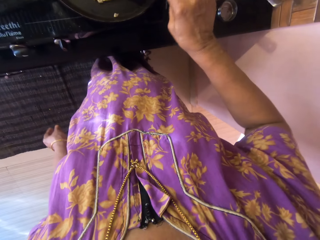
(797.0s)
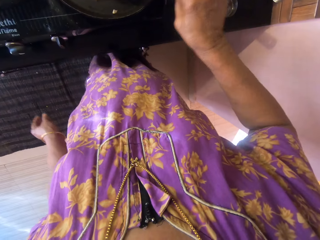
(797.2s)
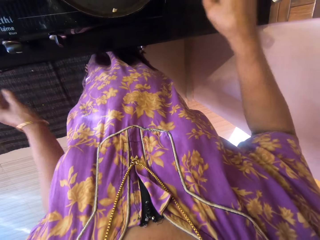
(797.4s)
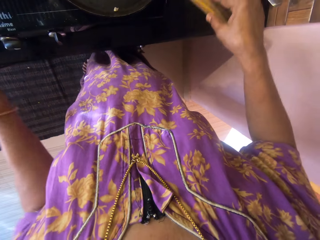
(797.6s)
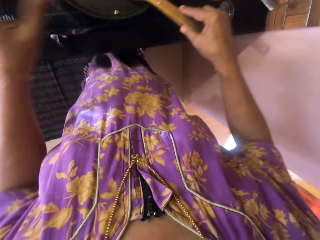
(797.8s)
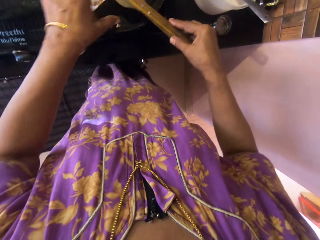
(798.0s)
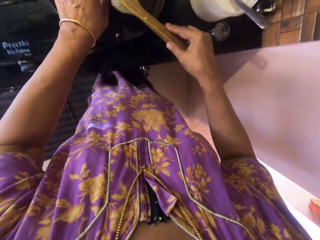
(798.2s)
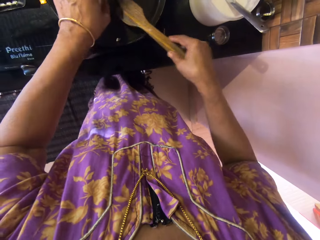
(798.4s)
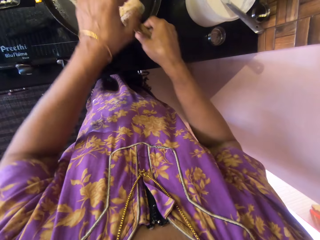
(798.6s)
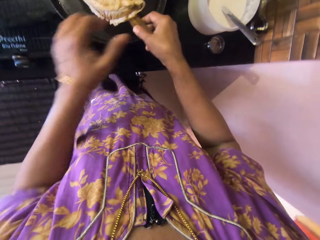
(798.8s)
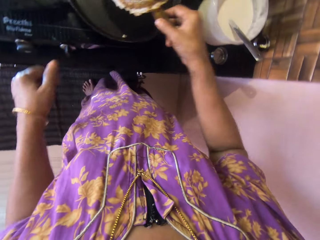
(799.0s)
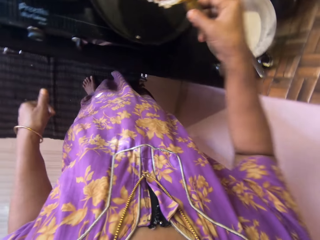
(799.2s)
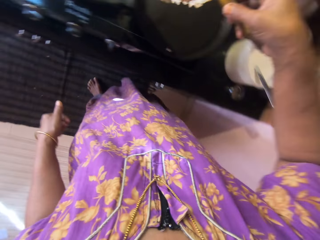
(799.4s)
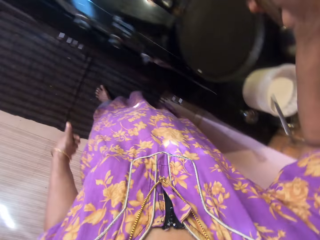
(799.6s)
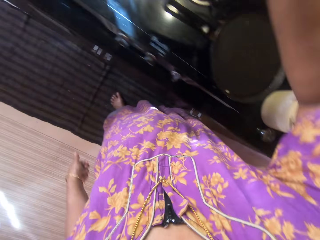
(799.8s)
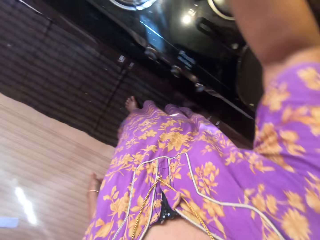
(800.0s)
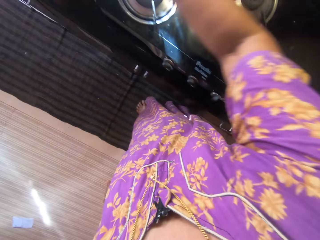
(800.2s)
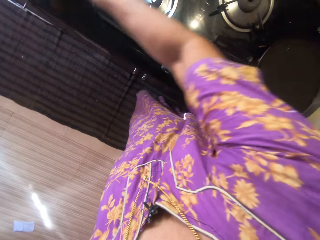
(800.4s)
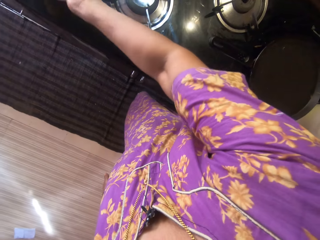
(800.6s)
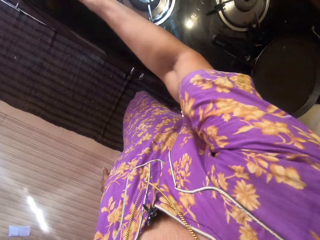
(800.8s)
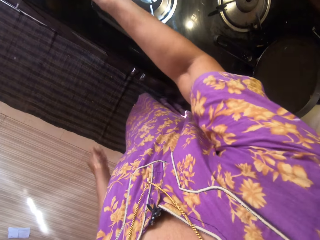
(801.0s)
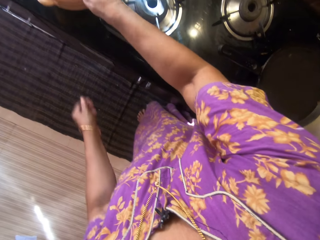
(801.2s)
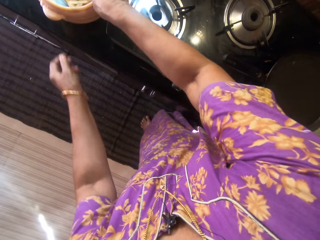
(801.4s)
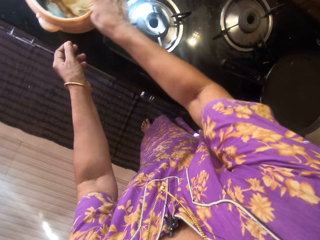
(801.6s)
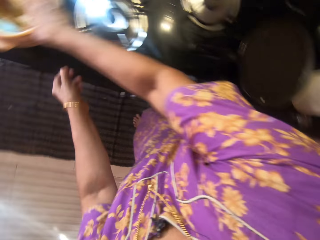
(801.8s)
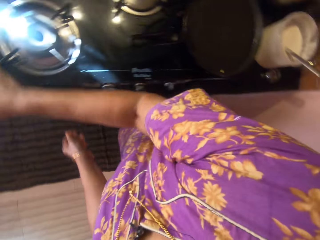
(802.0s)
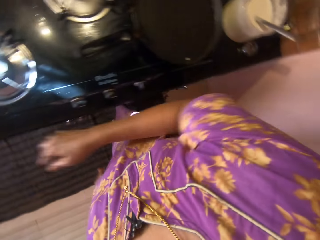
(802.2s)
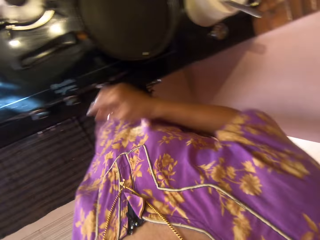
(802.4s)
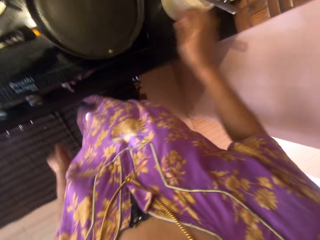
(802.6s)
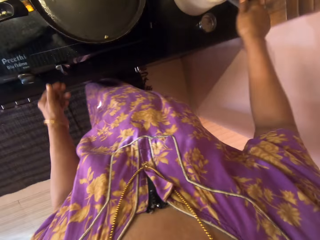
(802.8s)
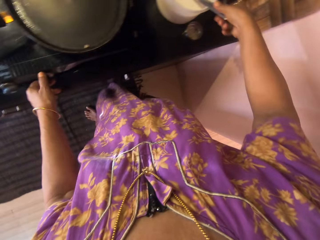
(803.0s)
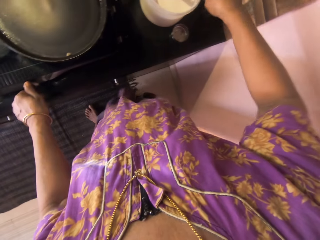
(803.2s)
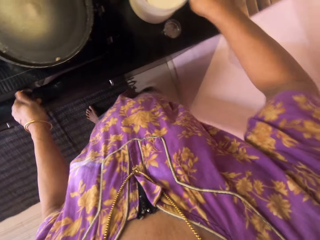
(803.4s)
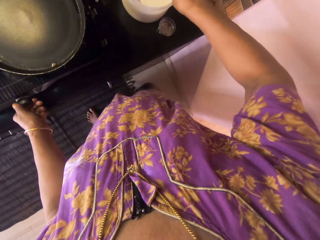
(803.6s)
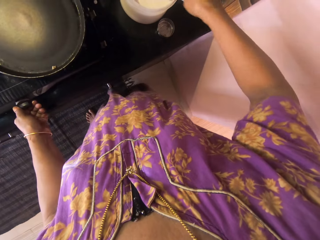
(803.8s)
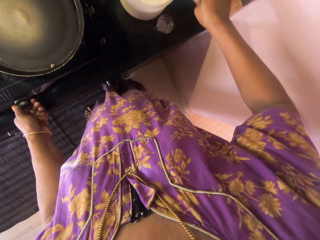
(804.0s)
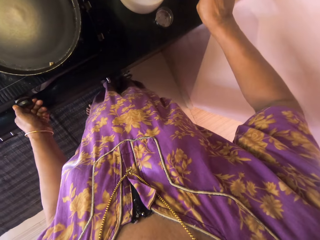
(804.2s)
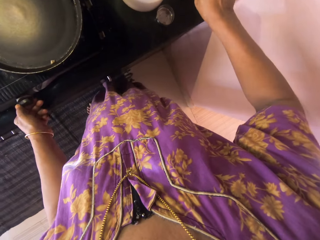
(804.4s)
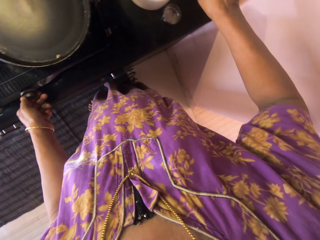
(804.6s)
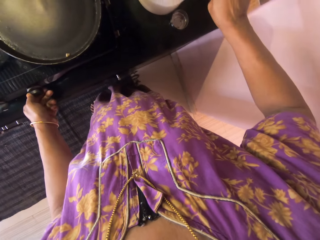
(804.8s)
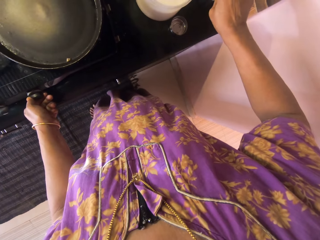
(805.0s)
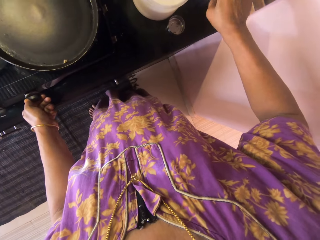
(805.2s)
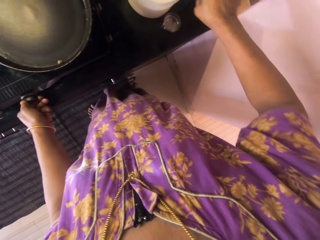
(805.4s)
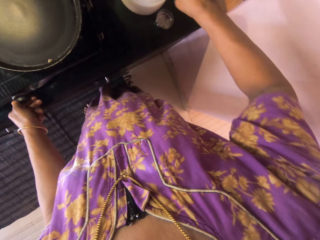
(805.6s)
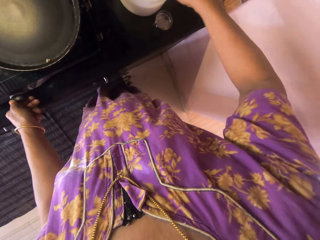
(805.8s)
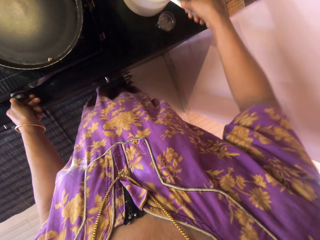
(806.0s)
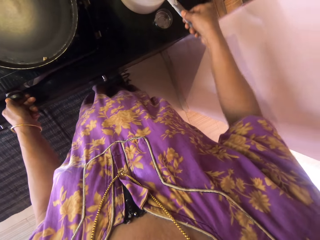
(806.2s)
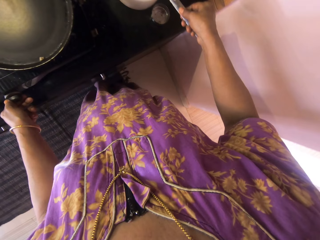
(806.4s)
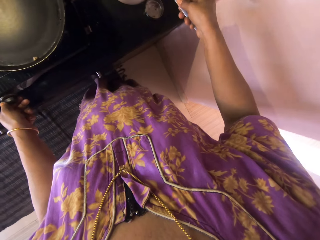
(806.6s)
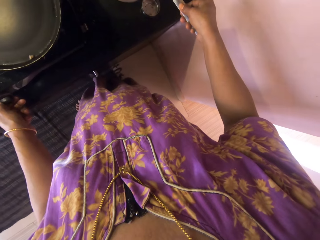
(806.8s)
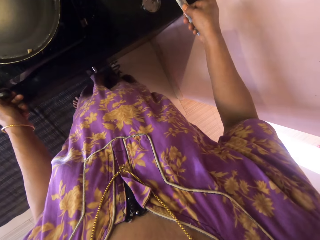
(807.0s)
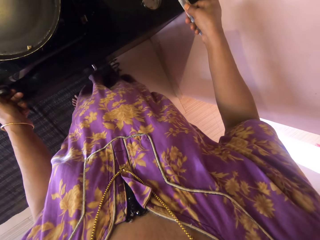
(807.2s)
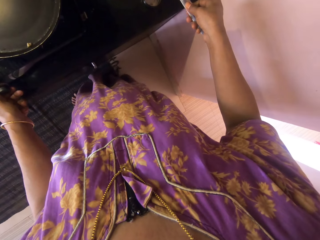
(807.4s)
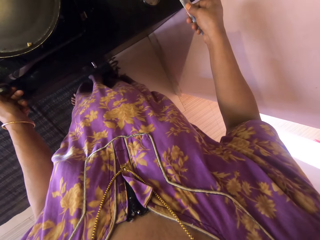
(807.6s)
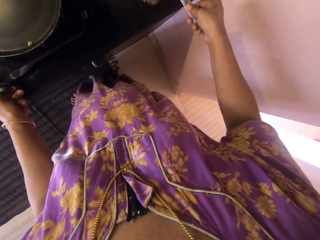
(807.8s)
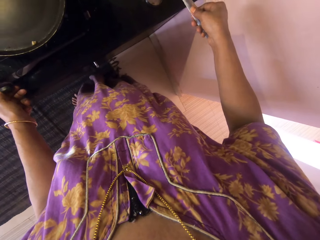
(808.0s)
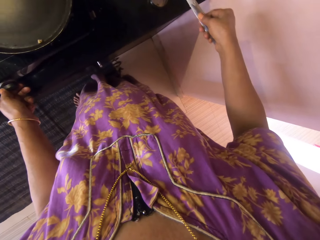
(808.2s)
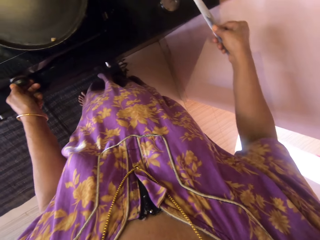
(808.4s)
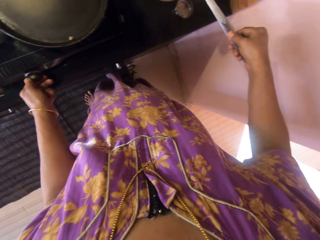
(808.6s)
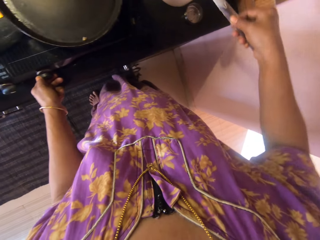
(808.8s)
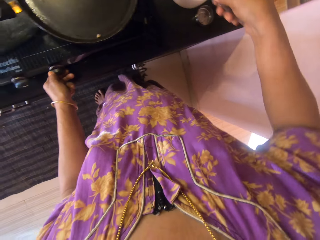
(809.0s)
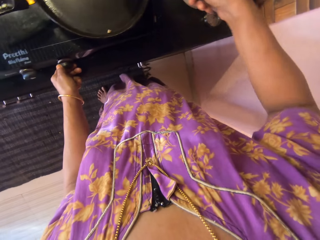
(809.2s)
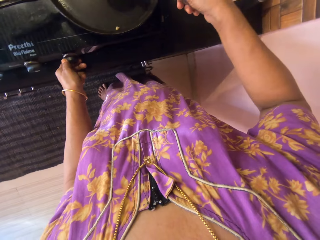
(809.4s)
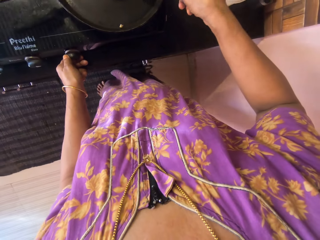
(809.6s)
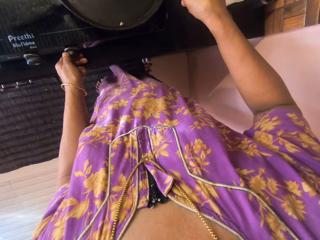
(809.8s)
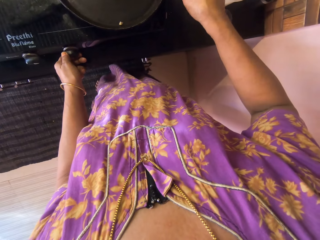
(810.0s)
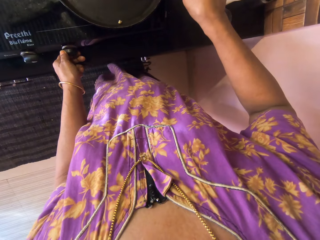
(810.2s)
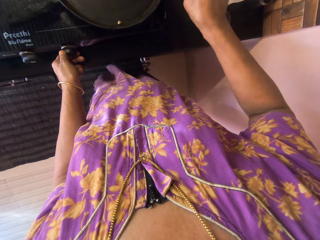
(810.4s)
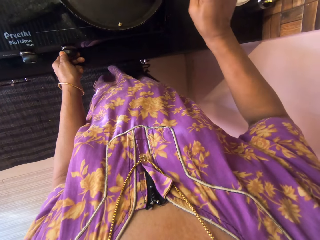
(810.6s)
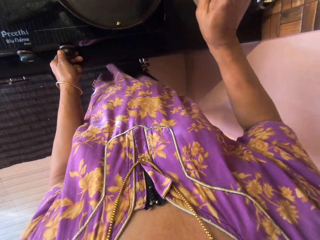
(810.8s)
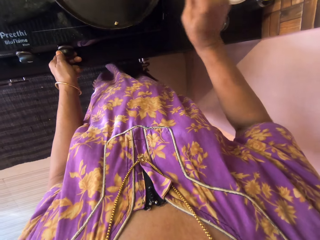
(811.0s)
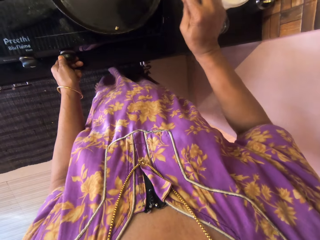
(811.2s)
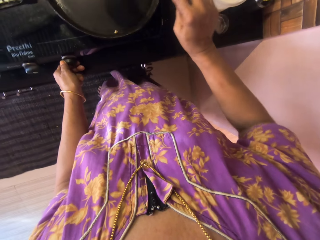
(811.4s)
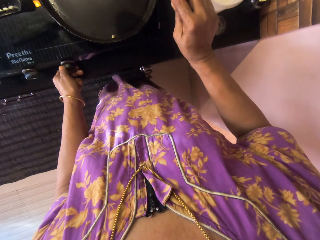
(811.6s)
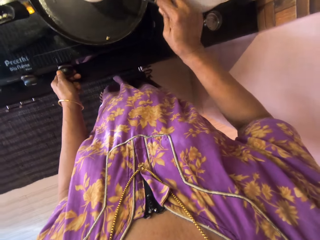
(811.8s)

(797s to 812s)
The camera wearer holds the pancake. She passes the pancake in the pan with her left hand to the wooden spatula in her right hand. She removes the pancake. She puts the wooden spatula and the pancake into the plate on the kitchen counter. She stirs the pancake batter in the plate with her right hand. She turns on the gas cooker using her left hand. She scoops paste from the plastic tin. She scoops a portion of the pancake batter with the spoon into the pan with her right hand.

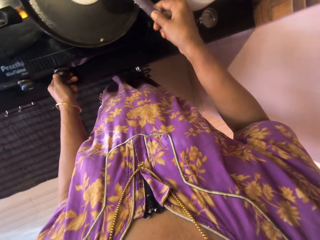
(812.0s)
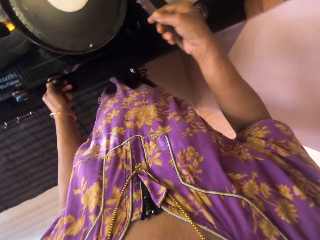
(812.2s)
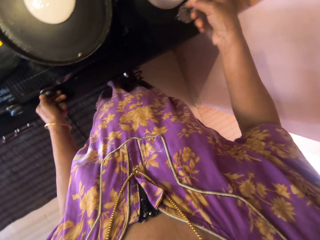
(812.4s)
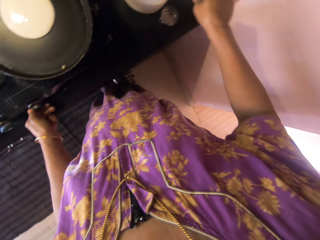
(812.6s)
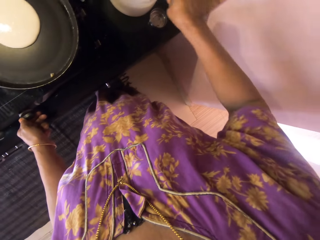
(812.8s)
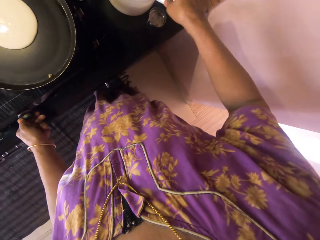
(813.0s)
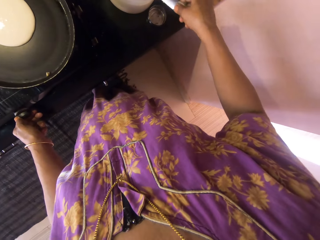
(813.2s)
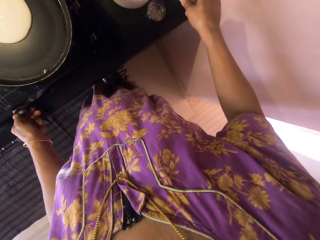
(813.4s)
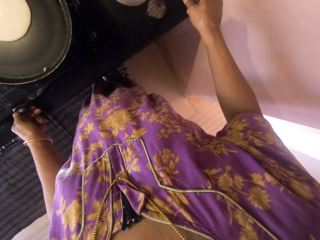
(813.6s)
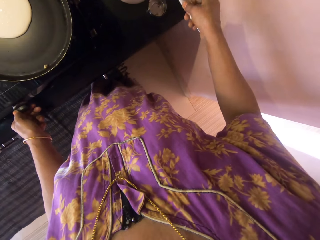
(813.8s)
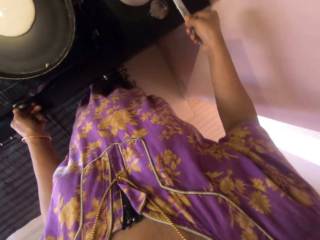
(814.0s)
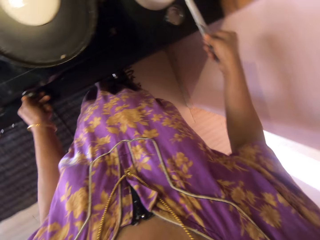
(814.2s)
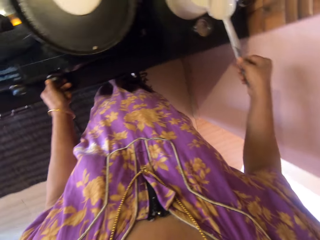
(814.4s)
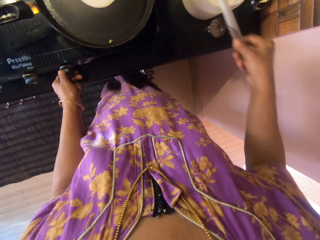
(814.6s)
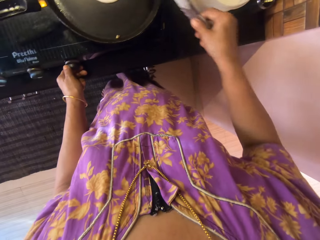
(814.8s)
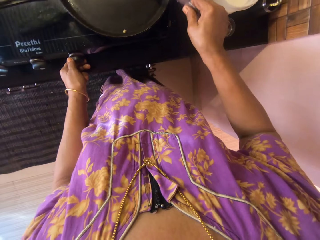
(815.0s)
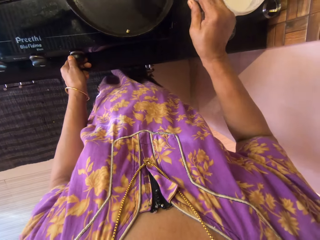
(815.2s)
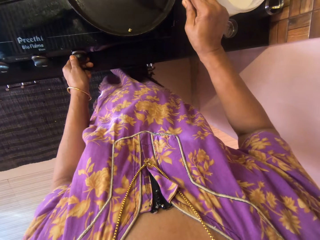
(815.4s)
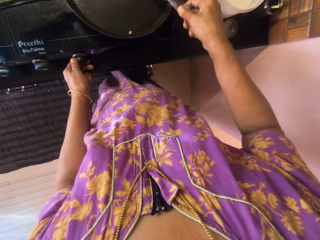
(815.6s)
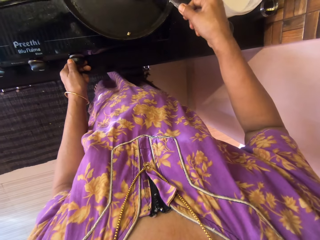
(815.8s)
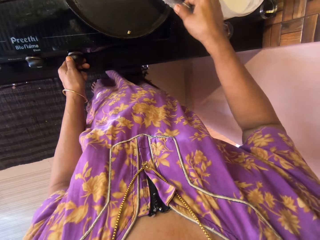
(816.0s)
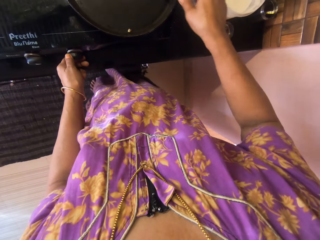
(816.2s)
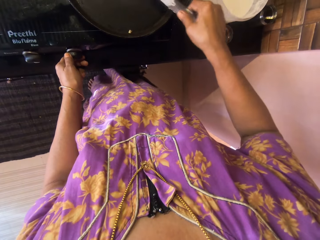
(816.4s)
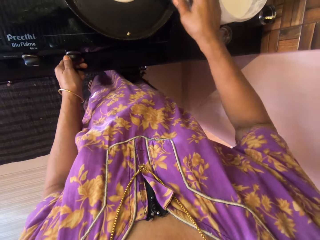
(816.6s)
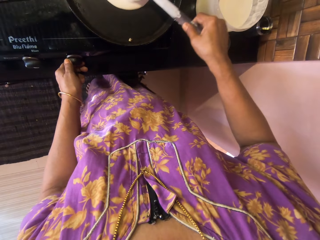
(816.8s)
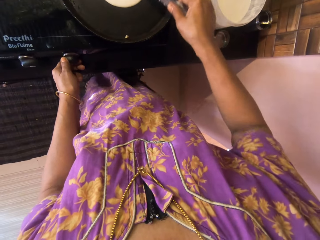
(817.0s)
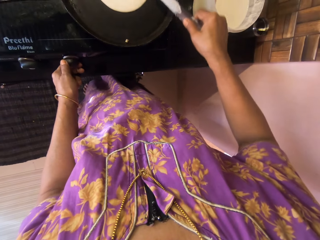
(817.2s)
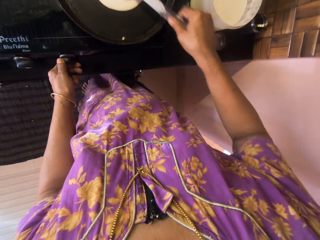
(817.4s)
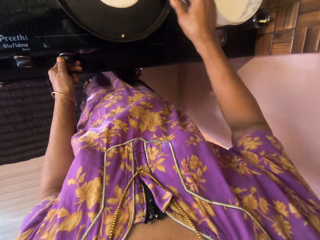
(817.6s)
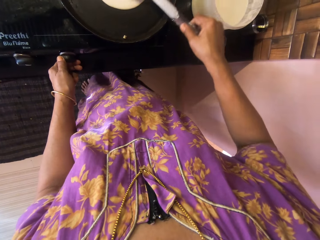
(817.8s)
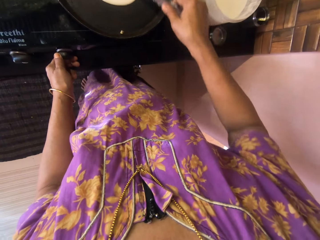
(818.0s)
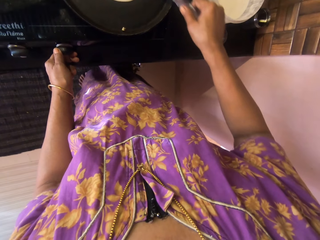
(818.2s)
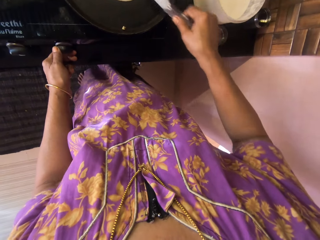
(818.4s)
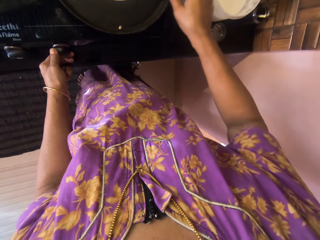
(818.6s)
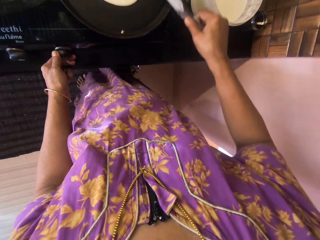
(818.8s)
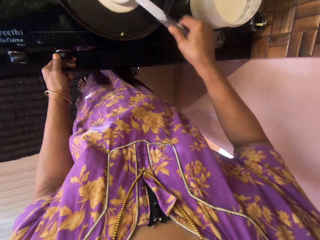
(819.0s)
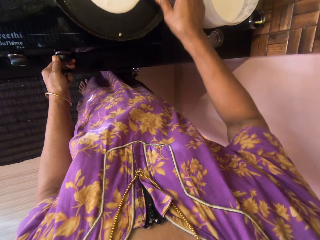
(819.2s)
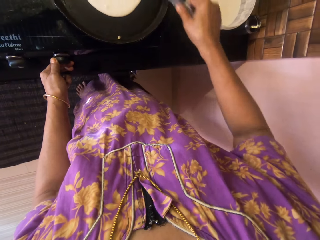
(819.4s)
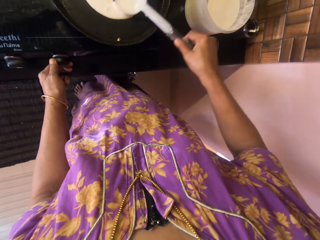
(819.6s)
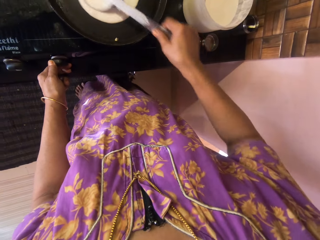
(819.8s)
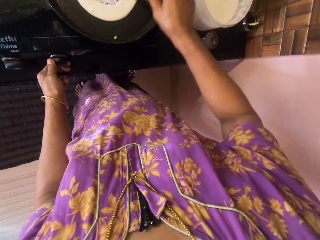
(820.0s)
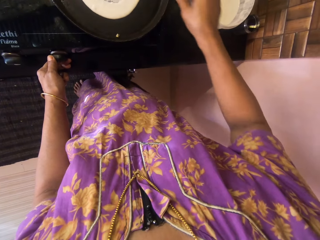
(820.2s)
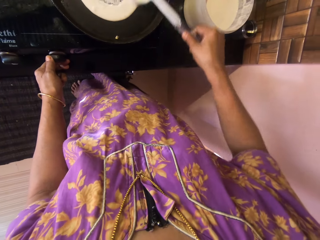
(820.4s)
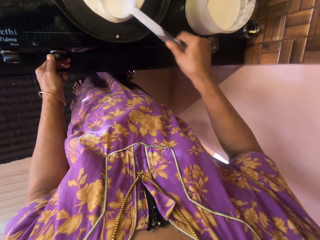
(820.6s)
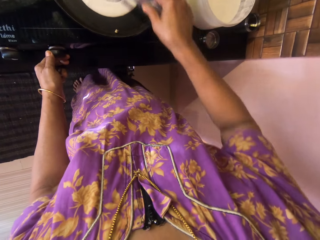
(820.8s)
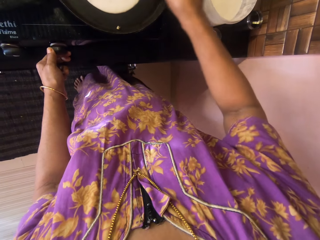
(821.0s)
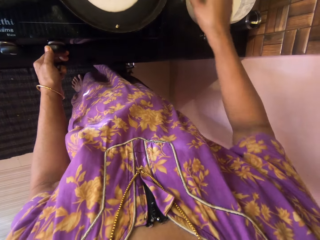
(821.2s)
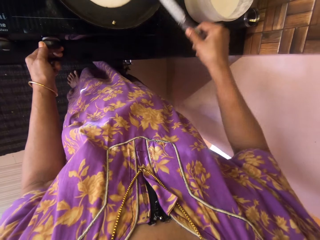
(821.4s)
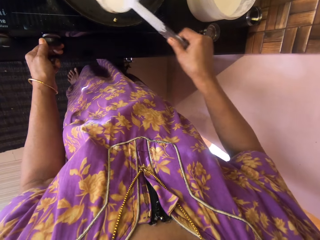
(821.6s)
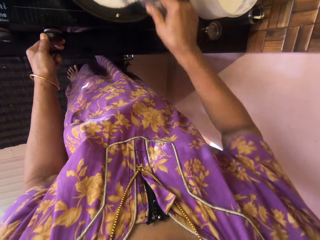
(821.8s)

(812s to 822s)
The camera wearer scoops paste from the plastic tin. They pour the paste on the frying pan. They spread the paste on the frying pan. They stir the pancake batter in the pan with the spoon.
